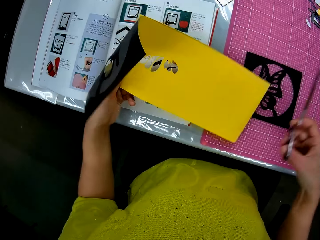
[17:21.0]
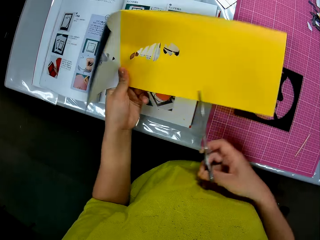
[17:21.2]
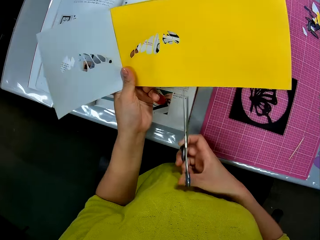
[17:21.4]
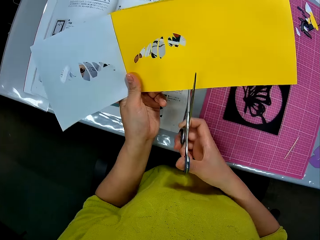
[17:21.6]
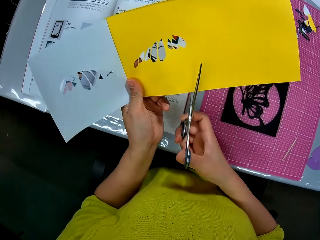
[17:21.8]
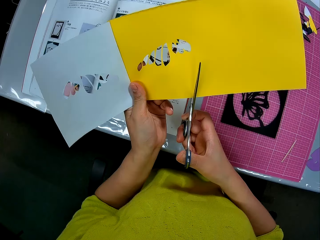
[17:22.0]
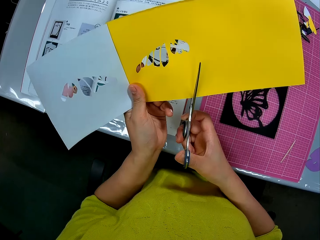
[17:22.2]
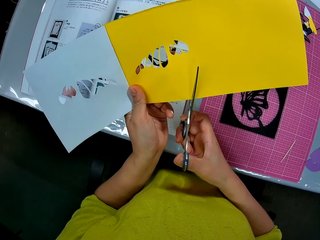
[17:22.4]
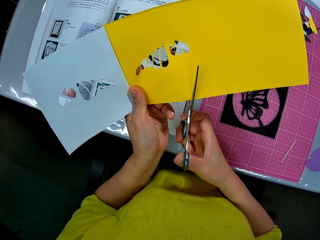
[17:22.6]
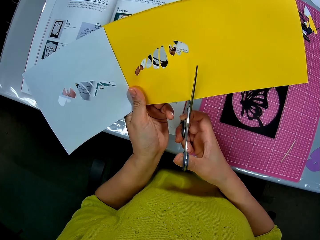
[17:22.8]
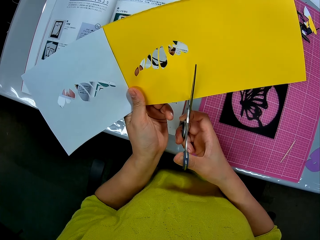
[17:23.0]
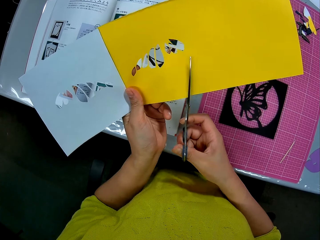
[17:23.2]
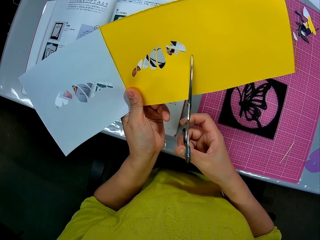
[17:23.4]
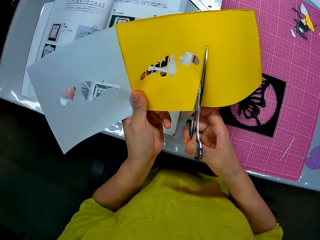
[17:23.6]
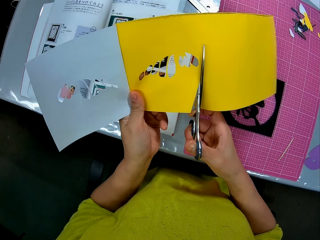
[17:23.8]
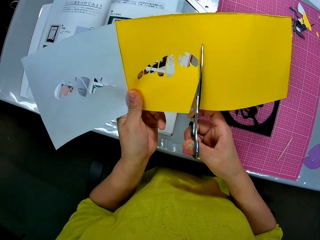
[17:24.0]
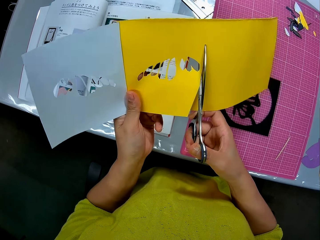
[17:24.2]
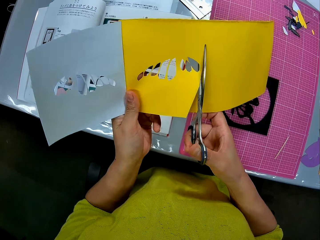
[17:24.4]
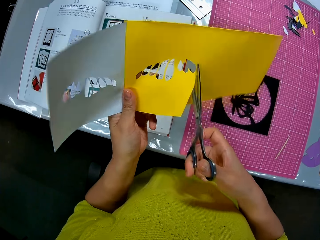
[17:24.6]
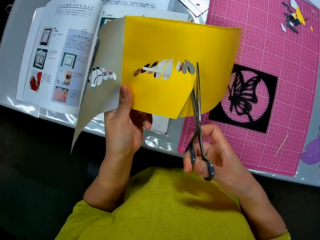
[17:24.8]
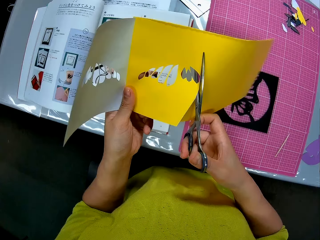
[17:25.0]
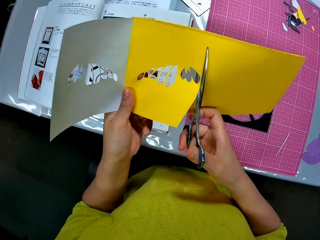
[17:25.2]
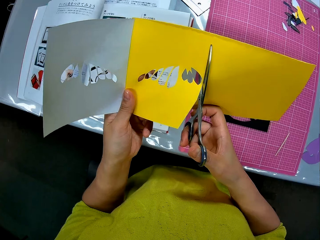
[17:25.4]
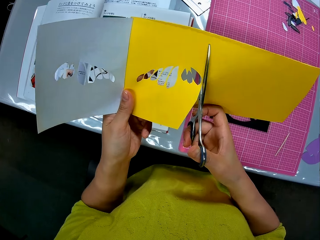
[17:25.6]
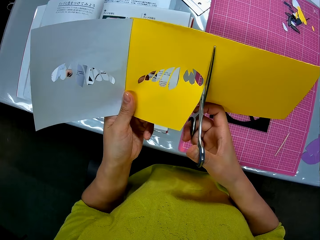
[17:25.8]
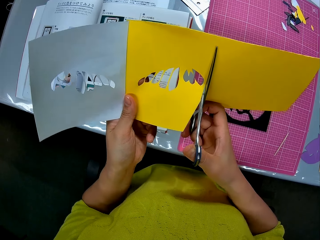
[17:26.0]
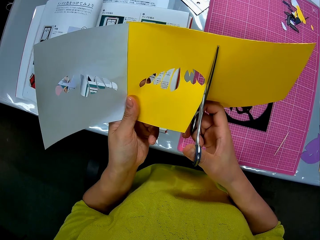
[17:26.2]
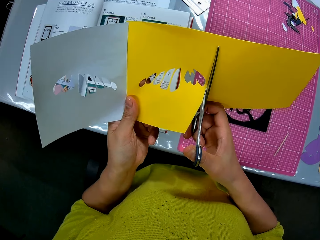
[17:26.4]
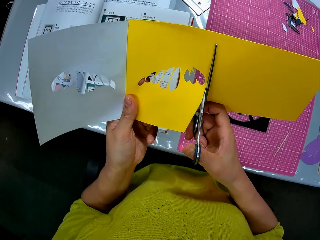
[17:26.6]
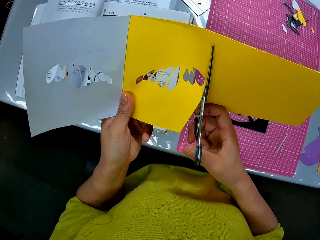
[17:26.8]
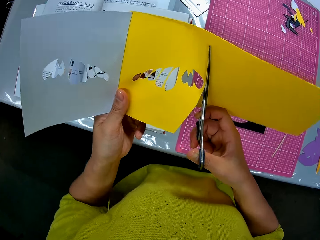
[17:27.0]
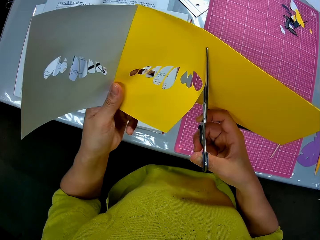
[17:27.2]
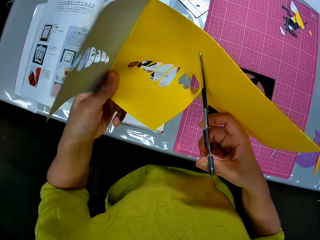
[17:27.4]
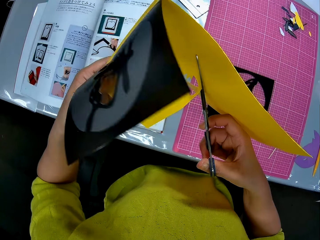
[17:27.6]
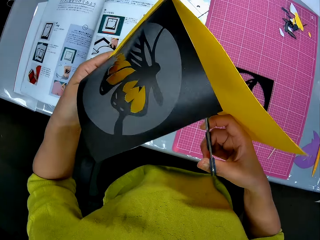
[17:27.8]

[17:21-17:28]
The camera wearer turns the art paper. She trims out the cutout on the yellow cardboard with the scissors in her right hand.

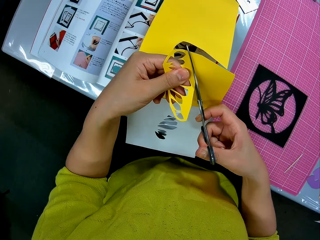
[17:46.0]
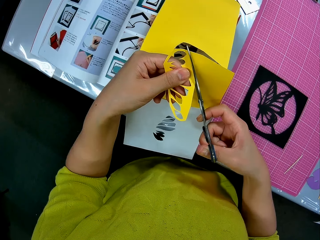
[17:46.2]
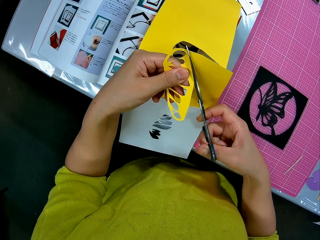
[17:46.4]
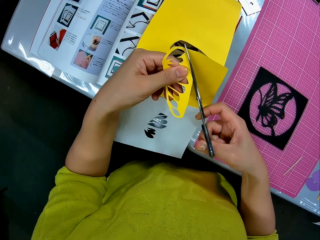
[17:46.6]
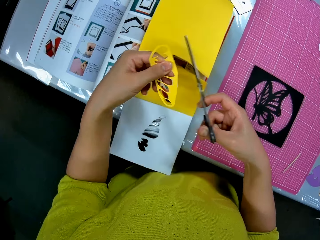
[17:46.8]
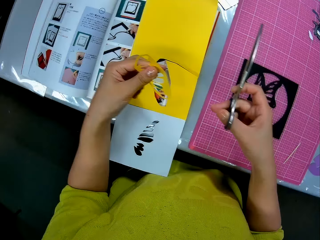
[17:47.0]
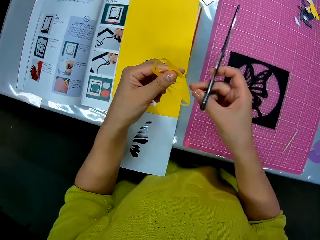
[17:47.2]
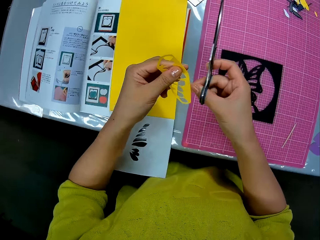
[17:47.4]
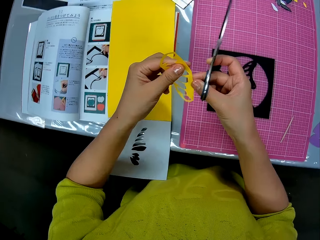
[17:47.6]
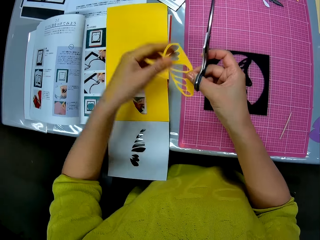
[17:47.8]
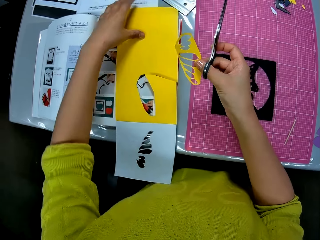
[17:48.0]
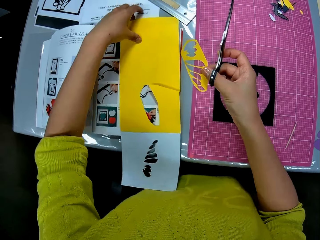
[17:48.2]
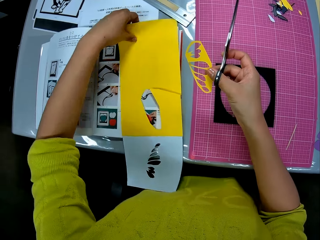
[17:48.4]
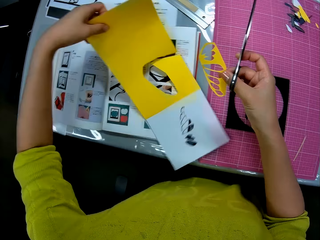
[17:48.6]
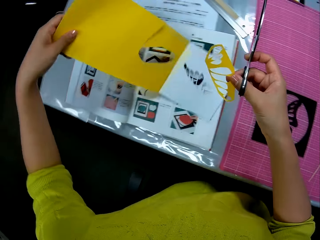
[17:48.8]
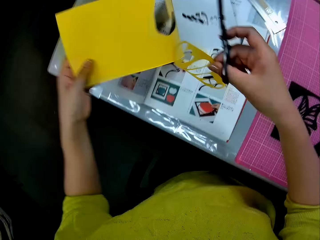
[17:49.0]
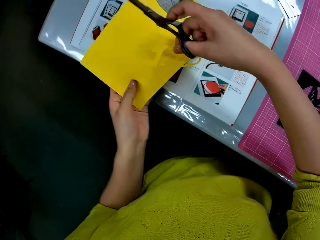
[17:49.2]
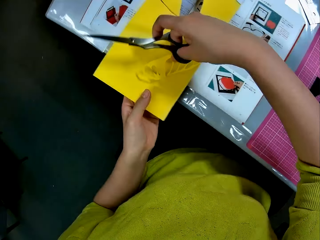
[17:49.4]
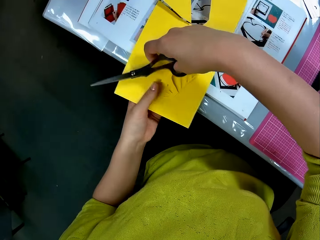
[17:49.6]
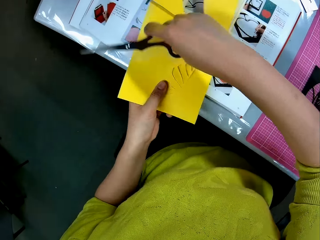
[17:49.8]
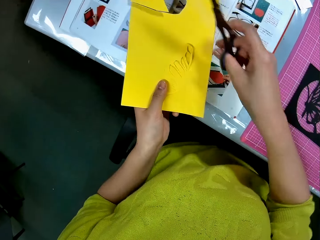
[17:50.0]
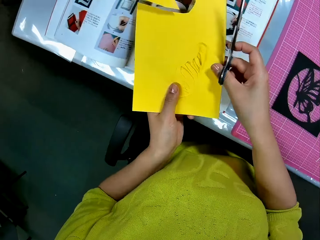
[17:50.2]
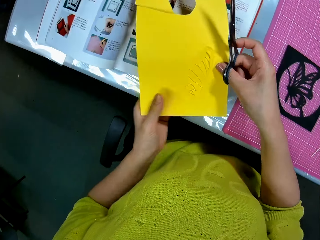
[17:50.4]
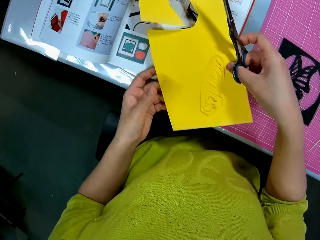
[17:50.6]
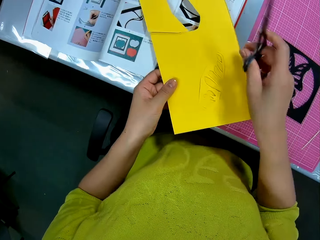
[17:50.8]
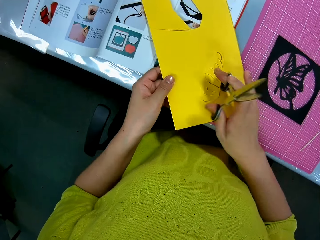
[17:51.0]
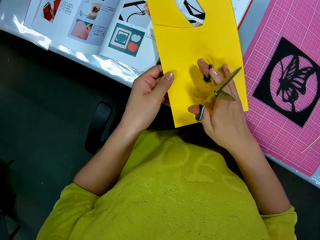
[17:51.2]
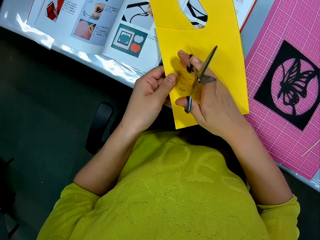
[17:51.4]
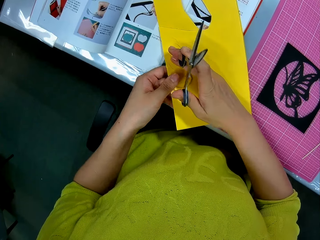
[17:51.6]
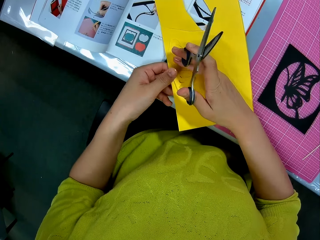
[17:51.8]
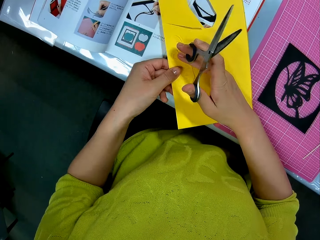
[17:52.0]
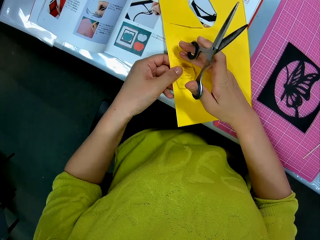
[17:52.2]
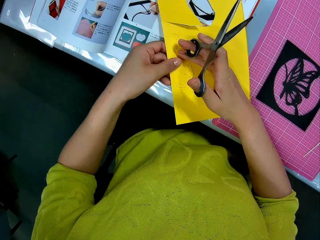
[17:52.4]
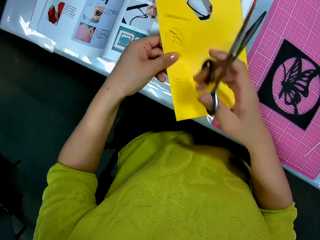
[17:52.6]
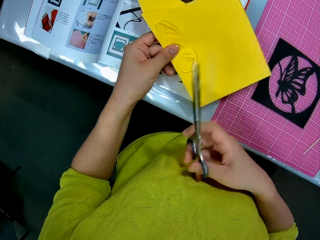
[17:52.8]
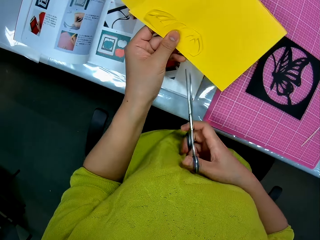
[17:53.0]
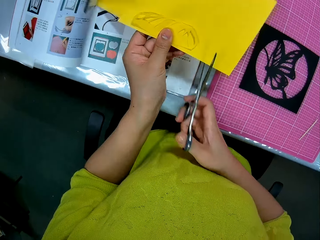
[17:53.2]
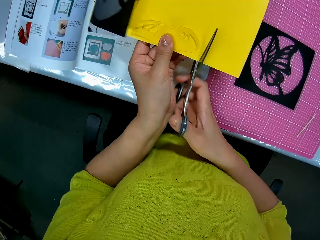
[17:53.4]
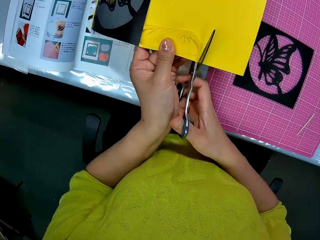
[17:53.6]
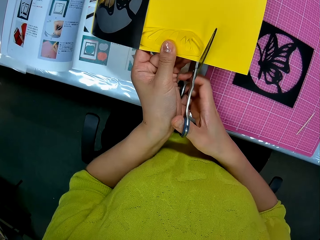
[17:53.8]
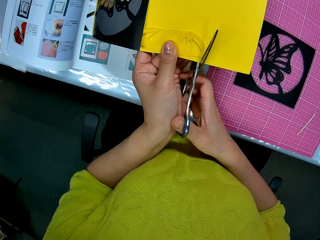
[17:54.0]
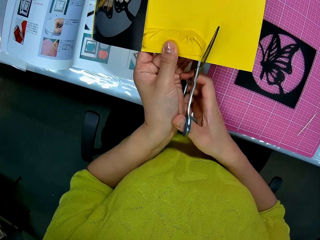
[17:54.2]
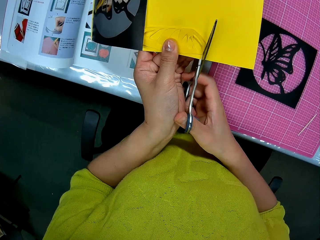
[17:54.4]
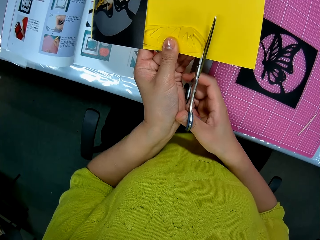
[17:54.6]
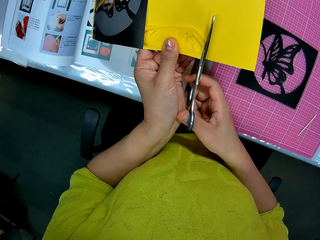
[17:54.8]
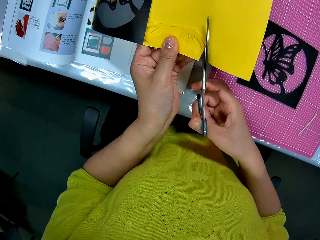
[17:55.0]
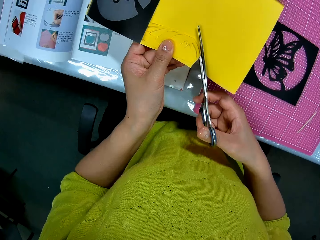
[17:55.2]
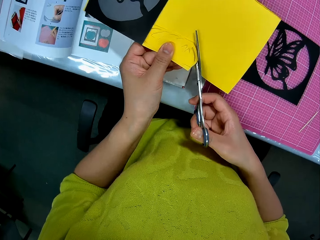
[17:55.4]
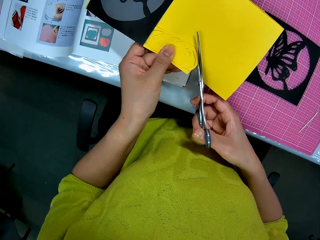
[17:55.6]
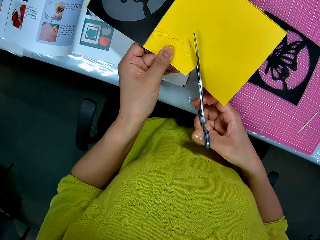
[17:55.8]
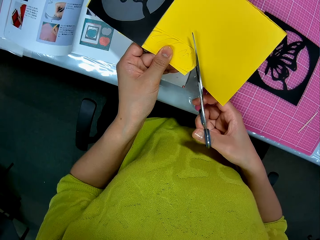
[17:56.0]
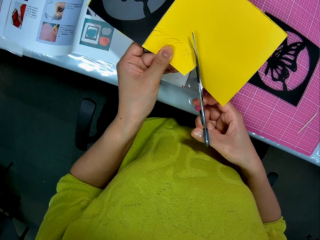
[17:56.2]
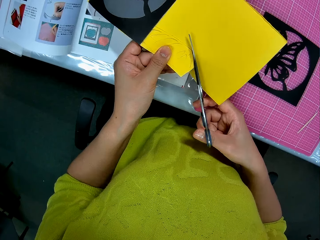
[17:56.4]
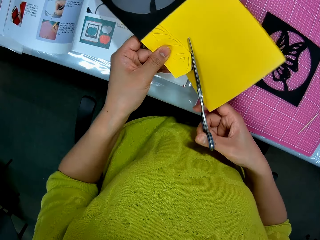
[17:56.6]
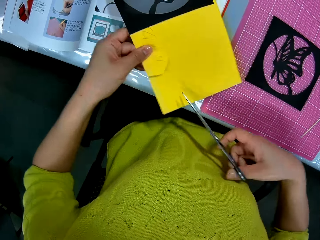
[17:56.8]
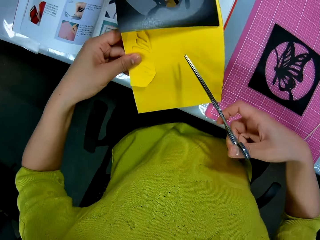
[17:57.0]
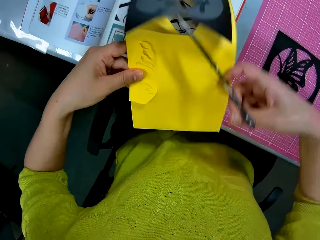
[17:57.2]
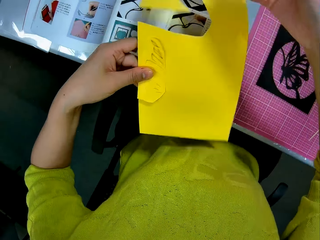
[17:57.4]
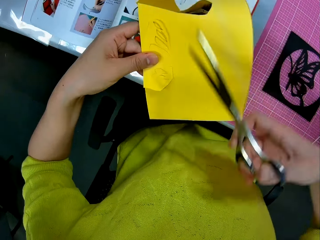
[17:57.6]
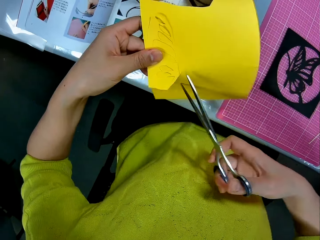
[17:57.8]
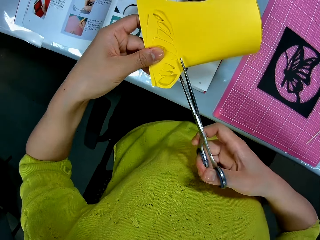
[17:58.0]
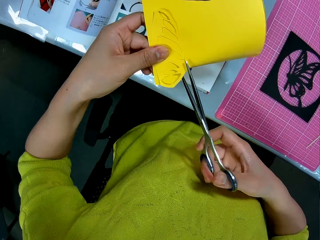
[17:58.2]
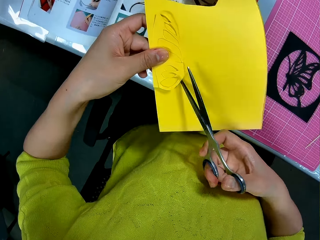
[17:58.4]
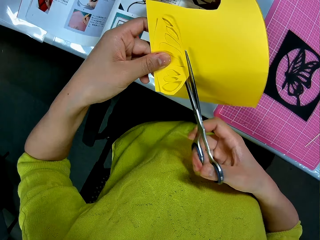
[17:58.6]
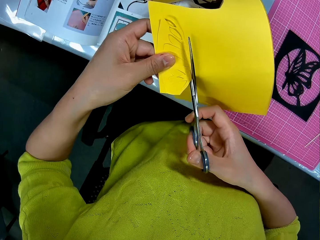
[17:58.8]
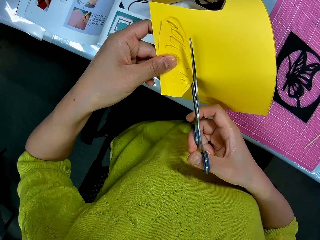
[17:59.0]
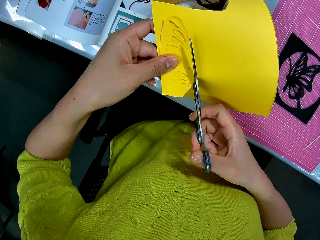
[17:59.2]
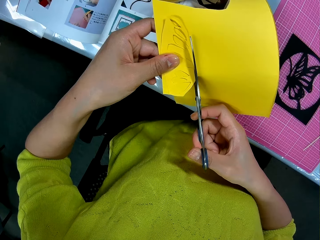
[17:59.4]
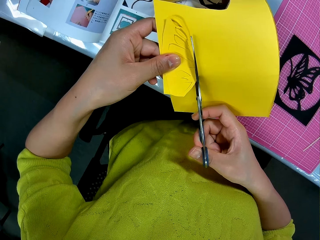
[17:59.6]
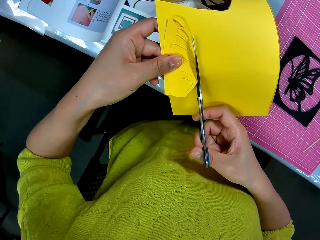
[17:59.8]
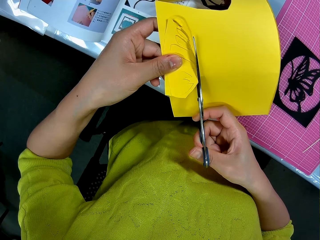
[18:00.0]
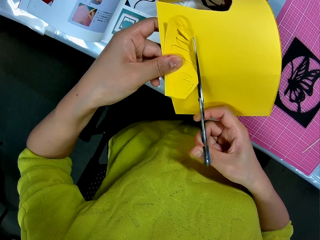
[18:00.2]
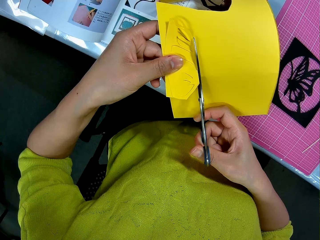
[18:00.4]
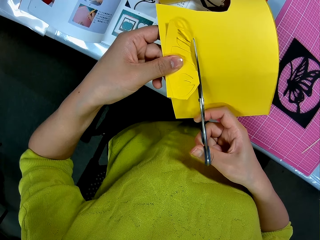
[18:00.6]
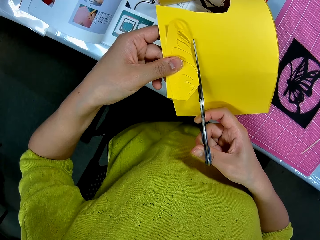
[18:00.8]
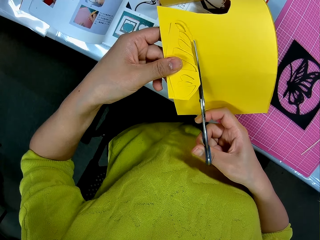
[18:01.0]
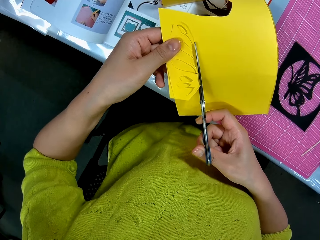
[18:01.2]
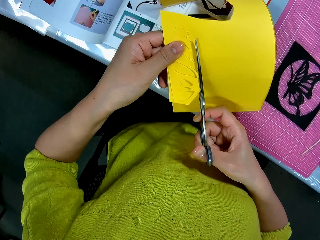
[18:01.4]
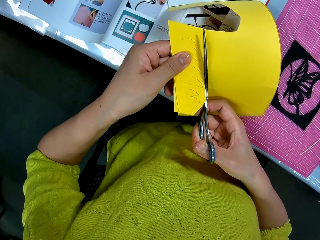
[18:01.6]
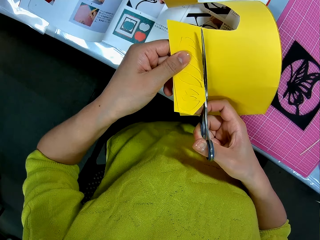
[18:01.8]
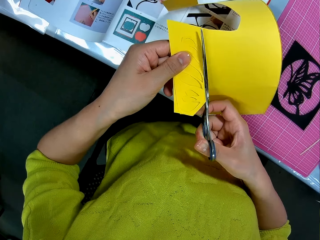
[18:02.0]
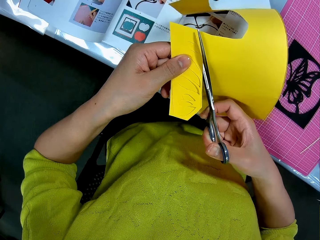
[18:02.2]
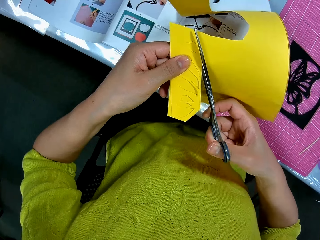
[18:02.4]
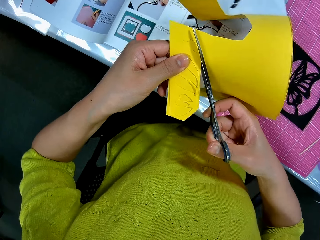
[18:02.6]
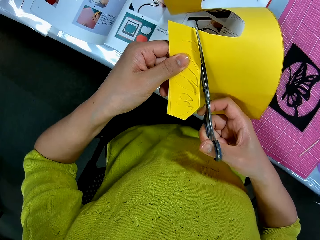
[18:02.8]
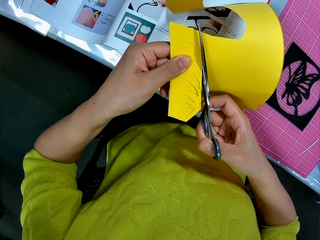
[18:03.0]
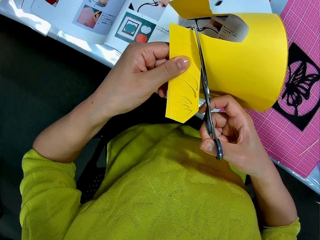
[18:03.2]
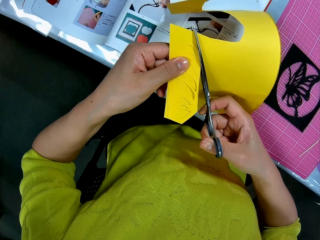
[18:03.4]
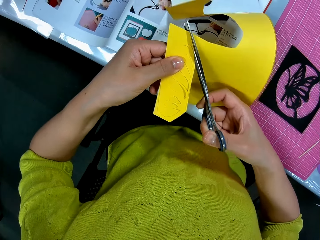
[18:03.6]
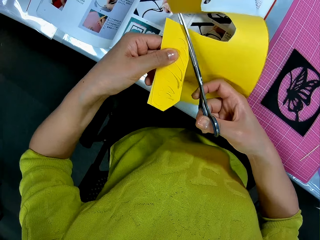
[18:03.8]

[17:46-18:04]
The camera wearer passes the cutout from her left hand to her right hand. She picks up the papercraft on the table with her left hand. She flips the papercraft. She puts the cutout in her right hand on the papercraft in her left hand. She trims the yellow cardboard along the edges of the cutout on the papercraft with the scissors in her right hand.
